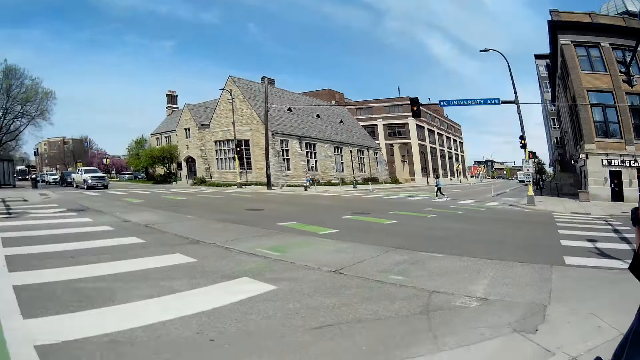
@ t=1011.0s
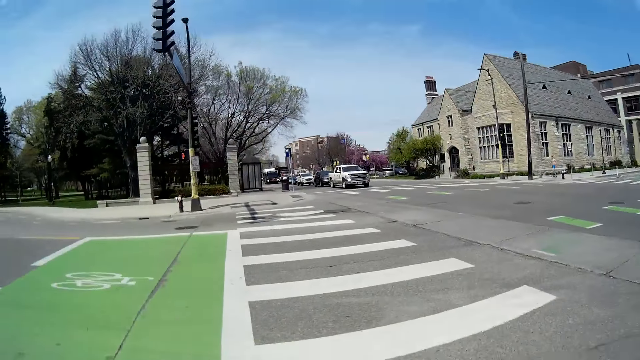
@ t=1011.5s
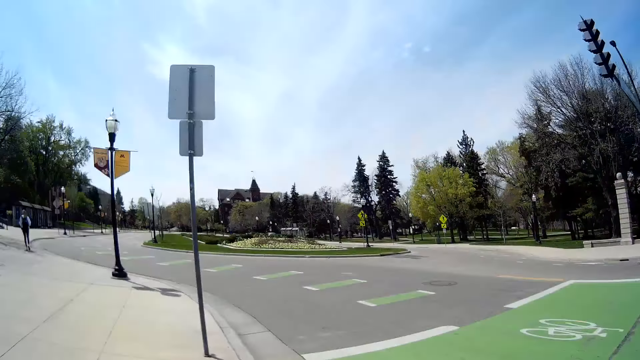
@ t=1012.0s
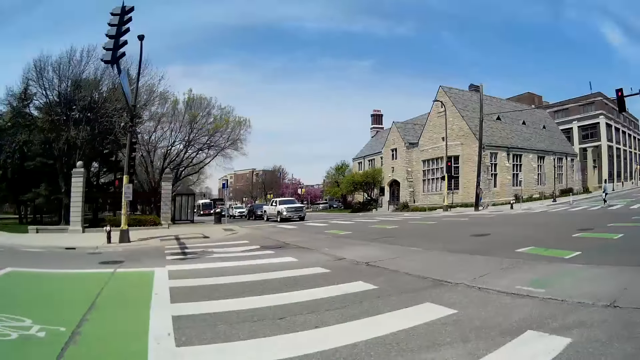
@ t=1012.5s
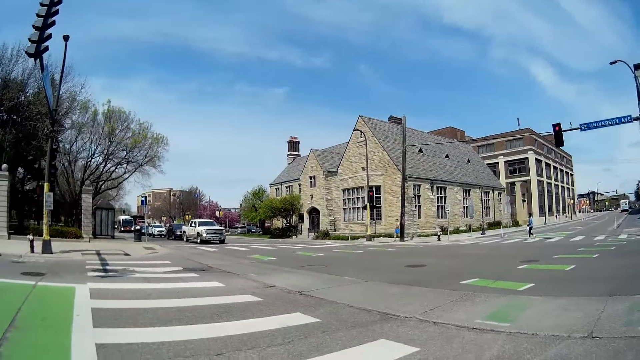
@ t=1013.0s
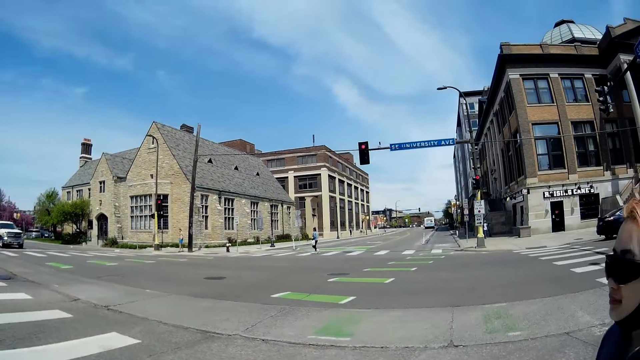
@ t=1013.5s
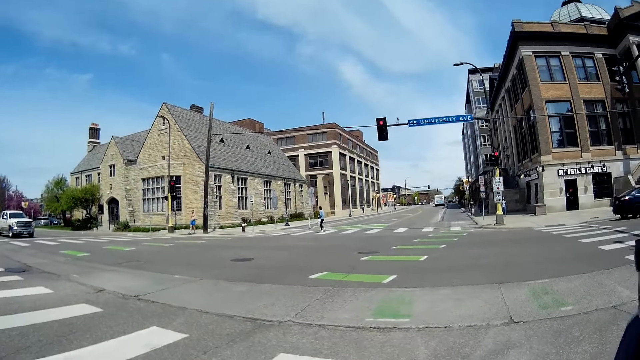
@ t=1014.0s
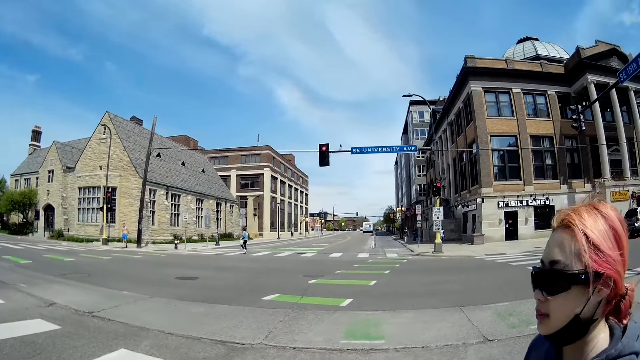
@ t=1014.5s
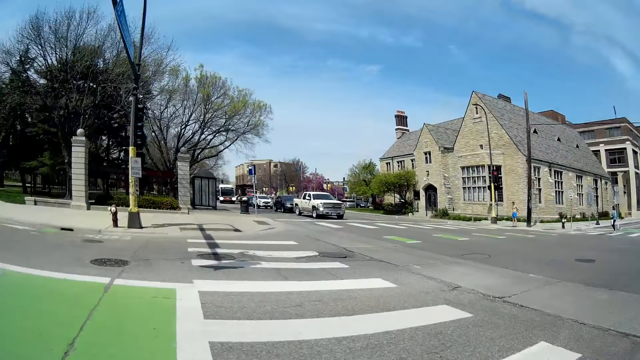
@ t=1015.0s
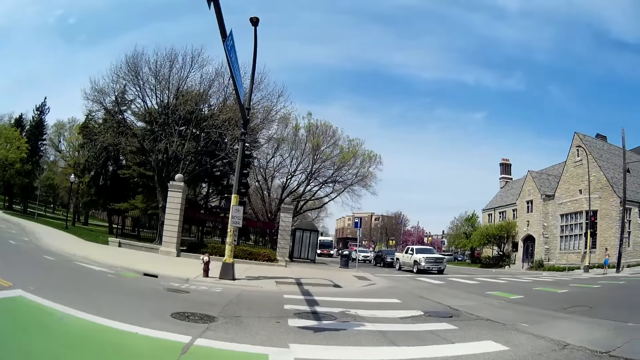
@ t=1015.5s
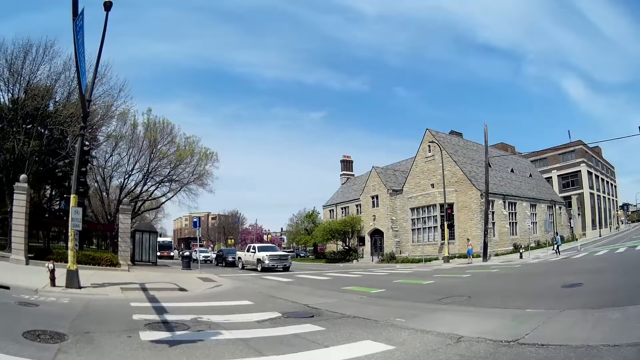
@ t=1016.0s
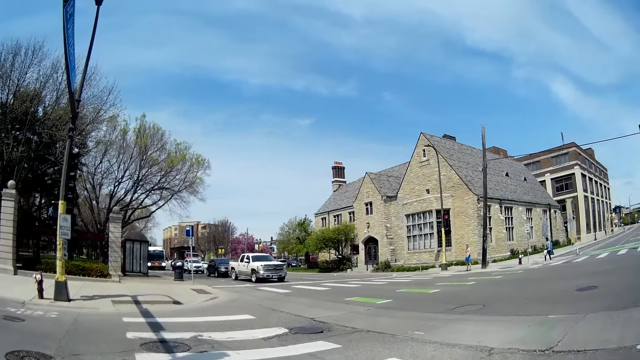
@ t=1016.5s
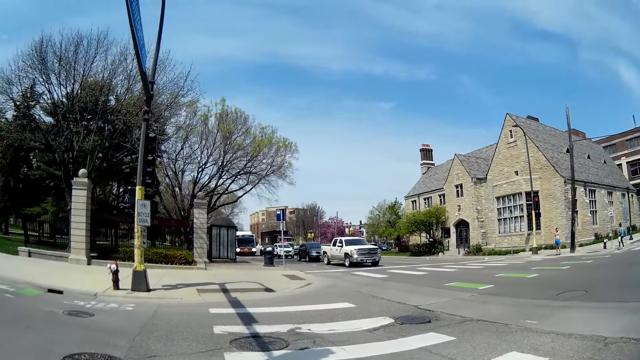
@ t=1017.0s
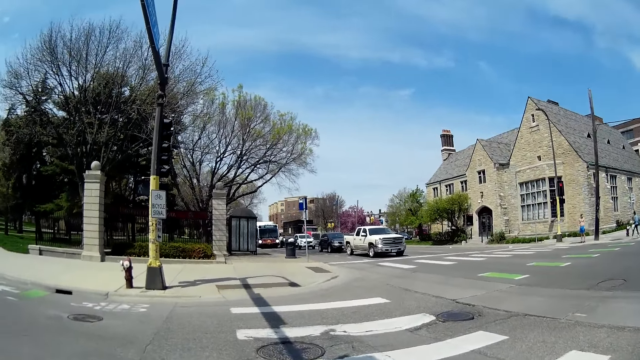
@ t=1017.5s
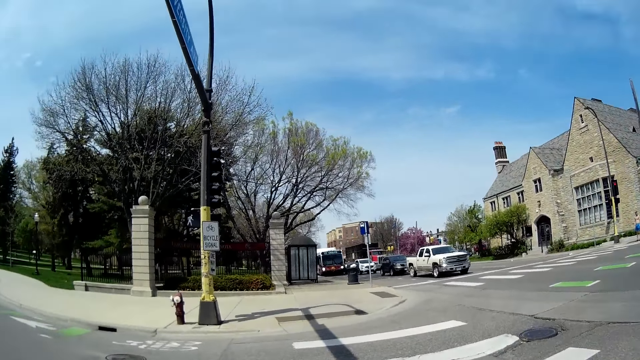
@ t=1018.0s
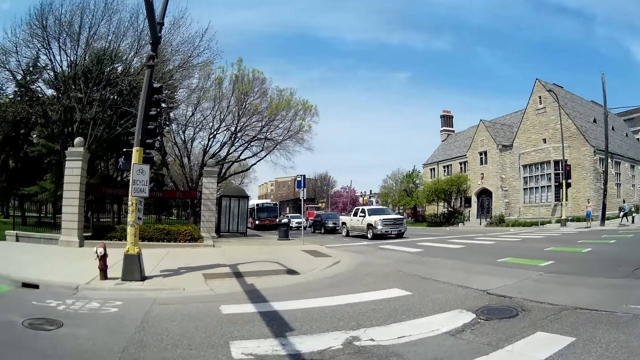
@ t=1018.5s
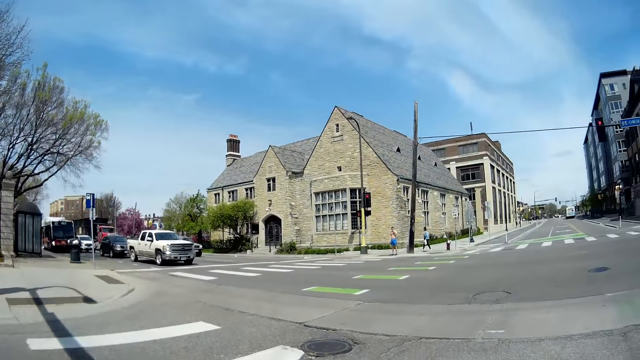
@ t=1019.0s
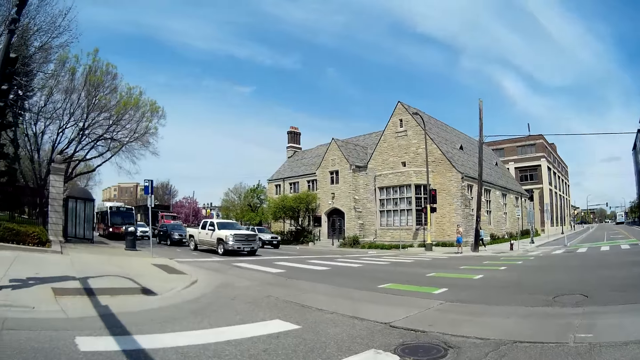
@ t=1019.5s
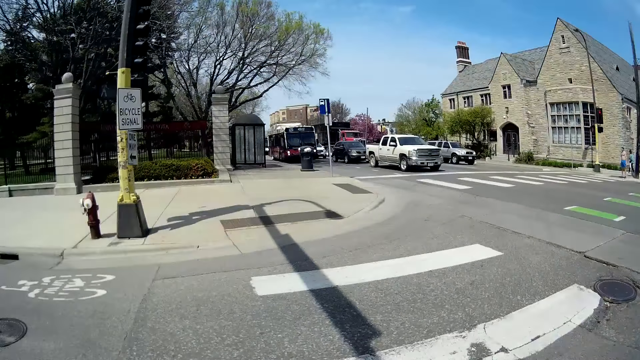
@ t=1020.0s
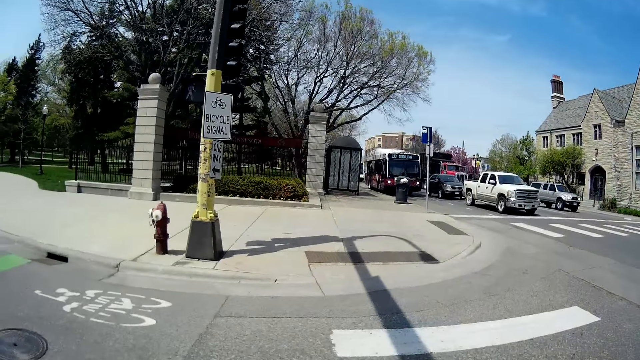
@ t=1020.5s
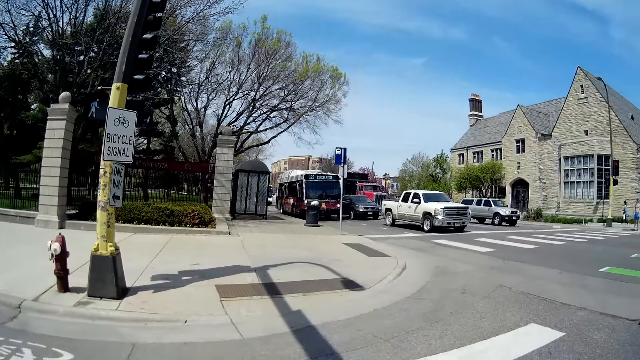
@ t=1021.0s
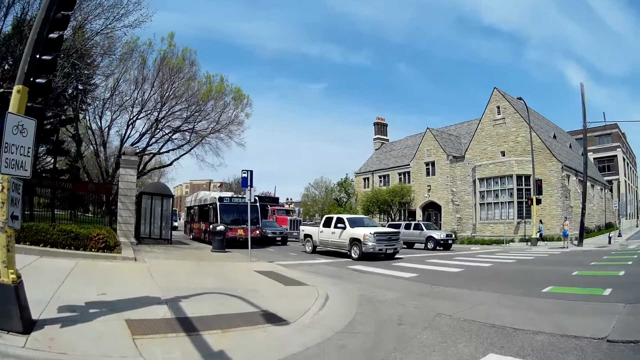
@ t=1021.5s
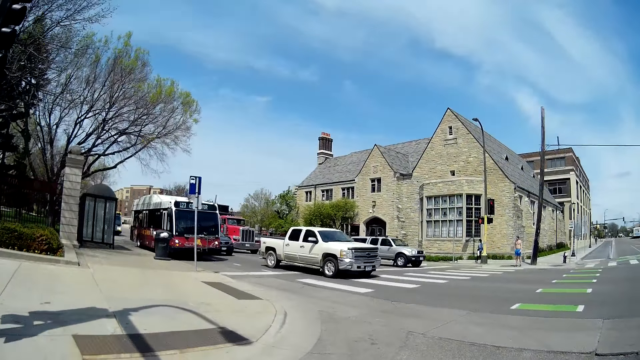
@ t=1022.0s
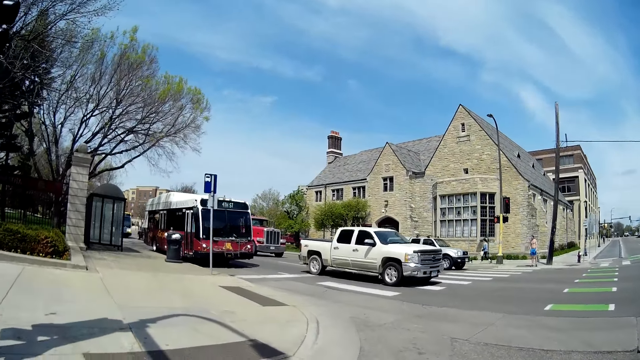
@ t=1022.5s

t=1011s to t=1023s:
A lady looks aside. The camera wearer stops by the pedestrian crossing sign on the road with the lady. The lady walks beside the camera wearer. The camera wearer crosses the road with the lady.

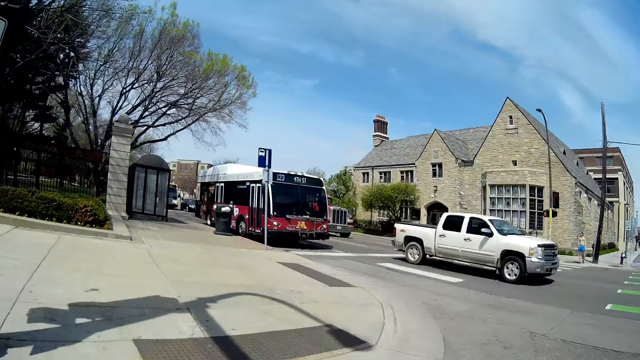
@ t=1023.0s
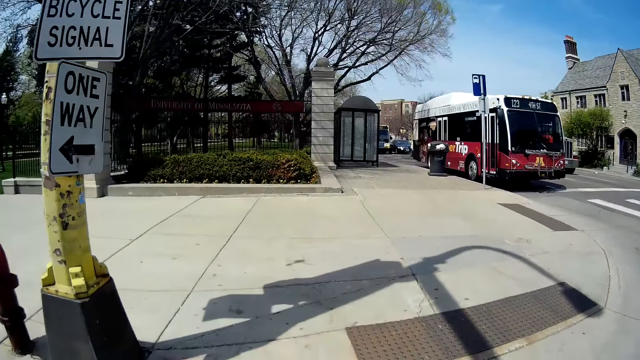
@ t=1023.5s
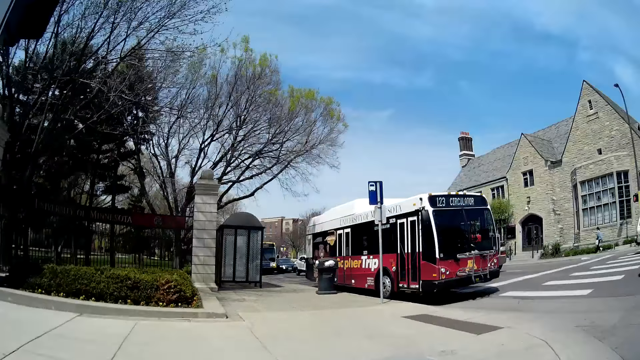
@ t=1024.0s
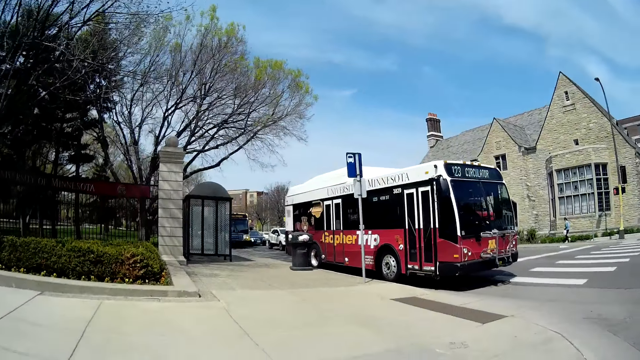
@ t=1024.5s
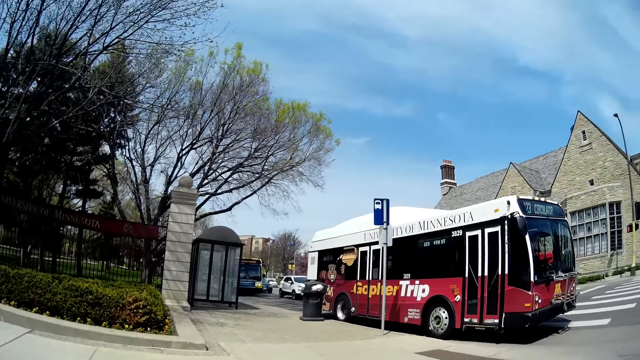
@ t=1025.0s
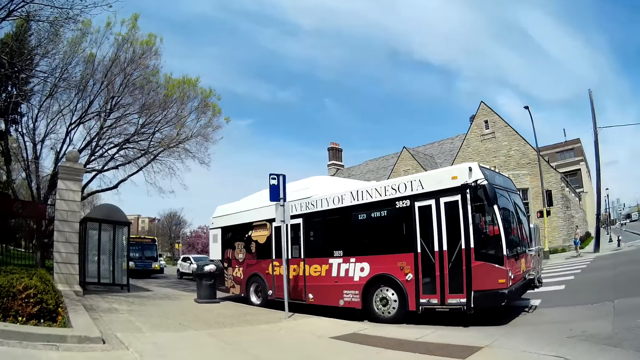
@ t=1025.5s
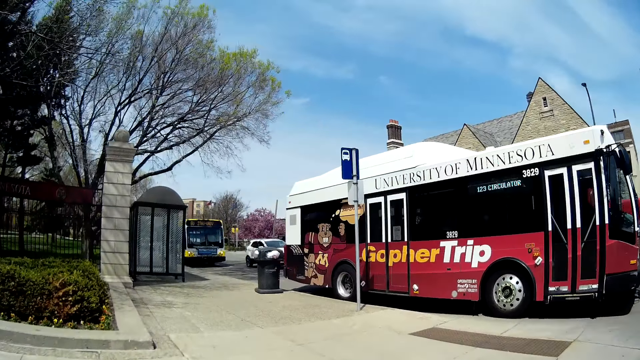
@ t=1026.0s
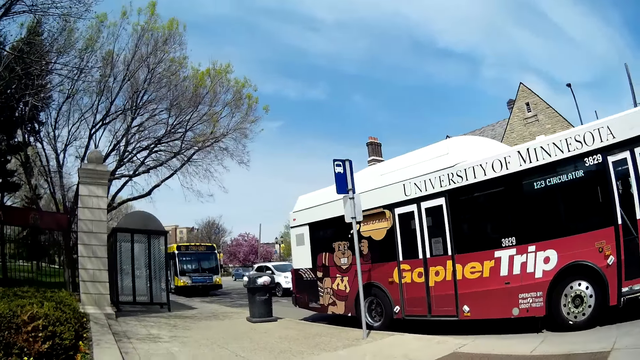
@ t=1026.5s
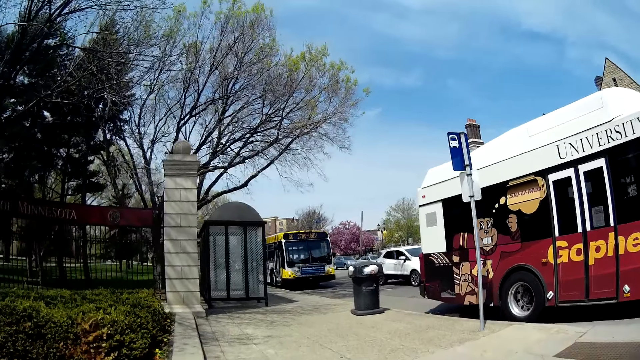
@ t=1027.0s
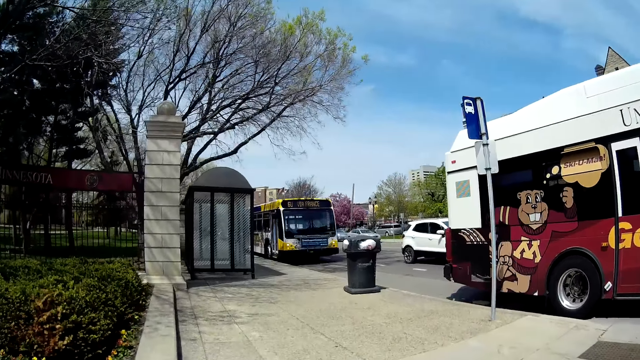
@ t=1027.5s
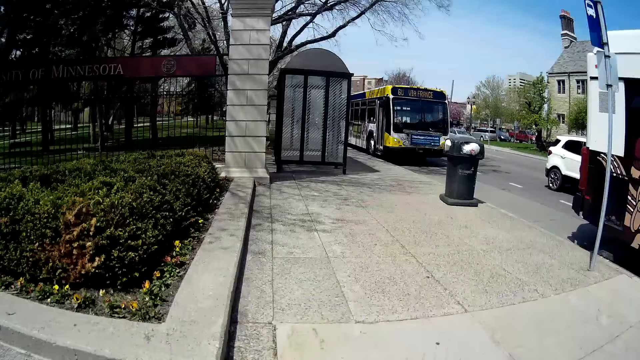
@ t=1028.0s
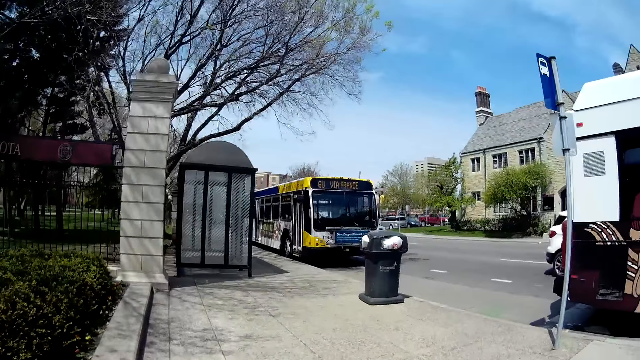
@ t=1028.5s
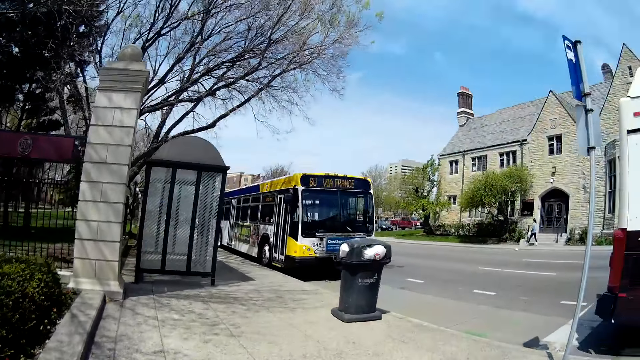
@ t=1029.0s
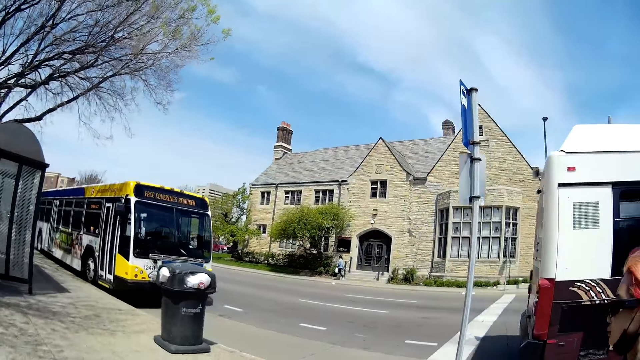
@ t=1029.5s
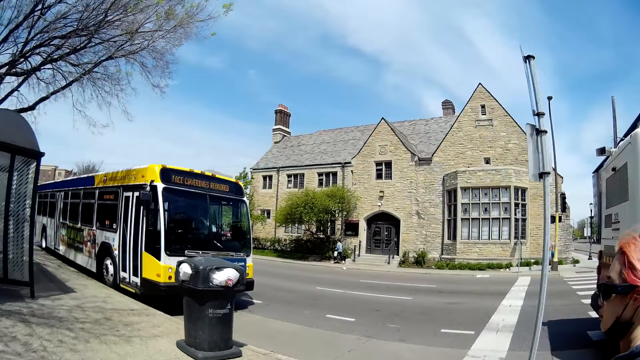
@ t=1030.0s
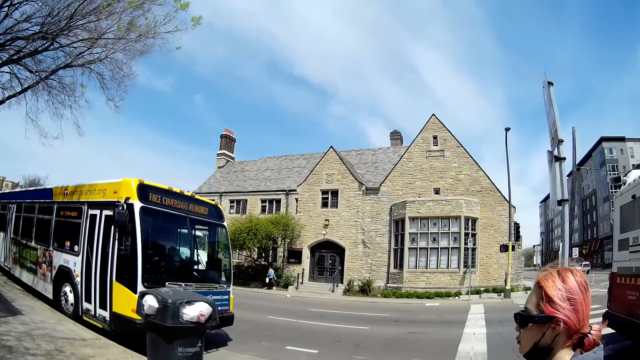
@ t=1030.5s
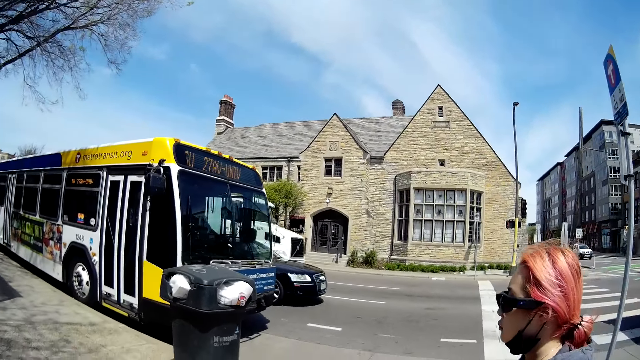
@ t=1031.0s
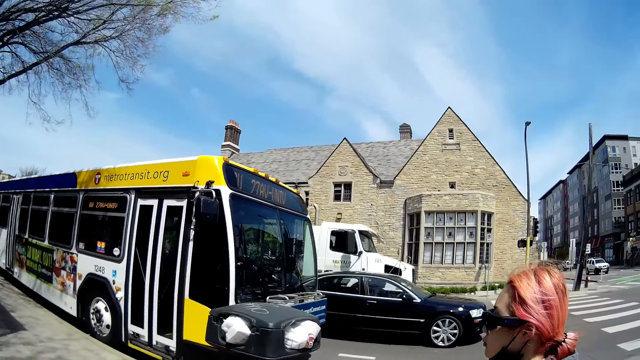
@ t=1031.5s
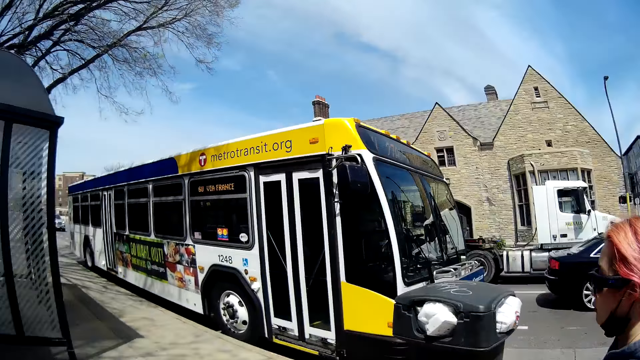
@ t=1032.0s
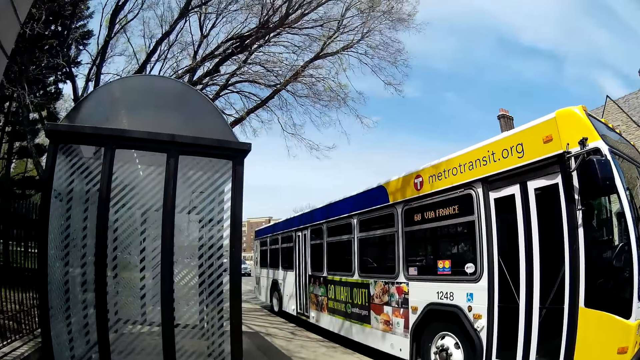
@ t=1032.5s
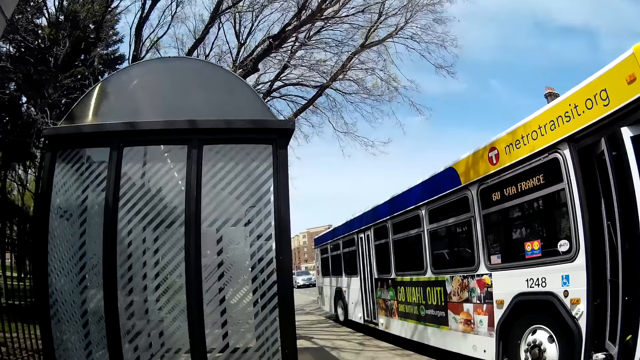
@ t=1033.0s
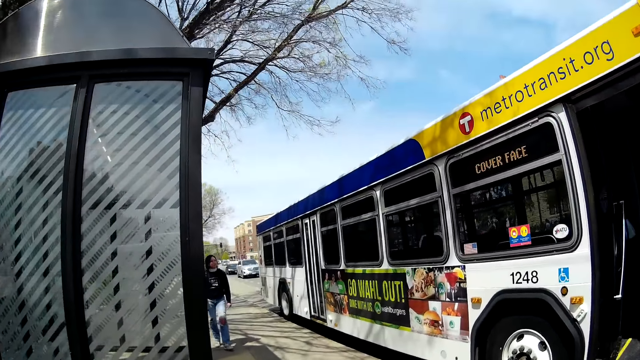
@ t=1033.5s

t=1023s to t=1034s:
The camera wearer walks down a pathway with a woman.
